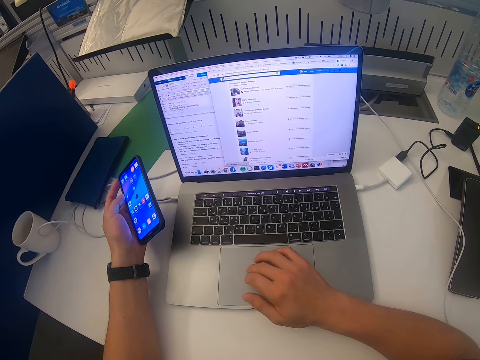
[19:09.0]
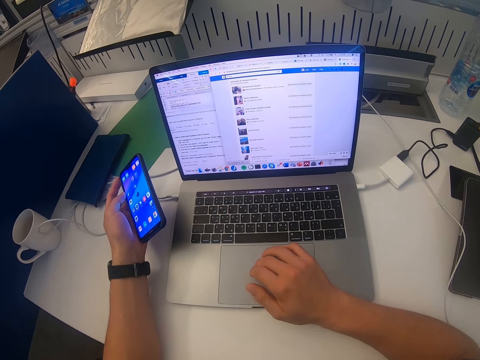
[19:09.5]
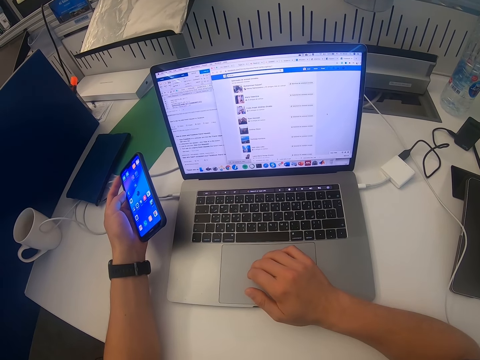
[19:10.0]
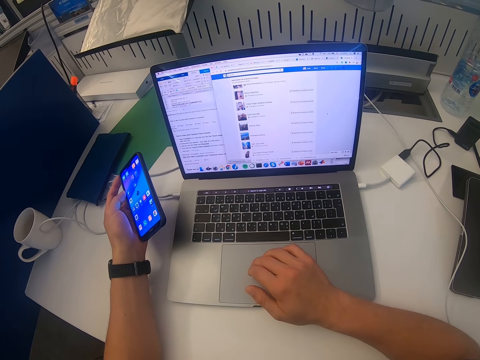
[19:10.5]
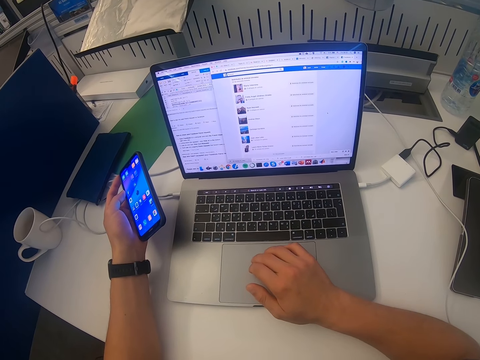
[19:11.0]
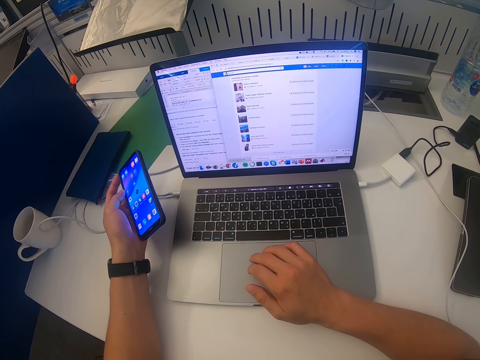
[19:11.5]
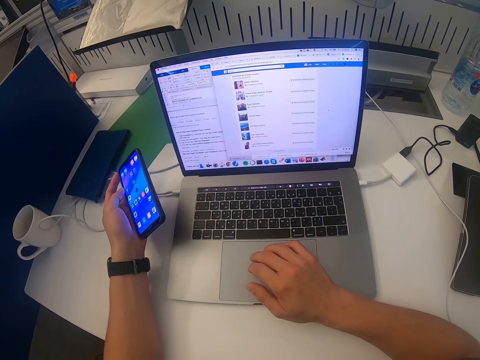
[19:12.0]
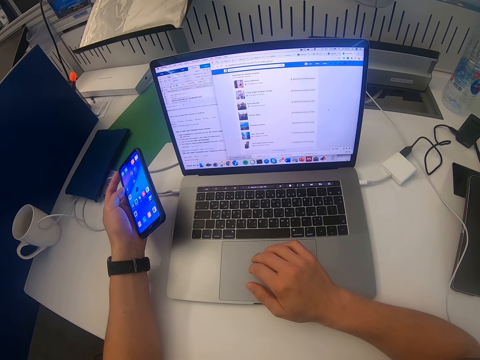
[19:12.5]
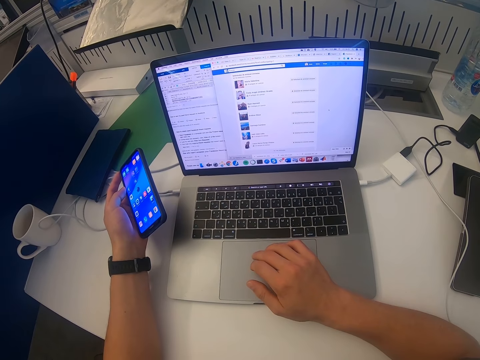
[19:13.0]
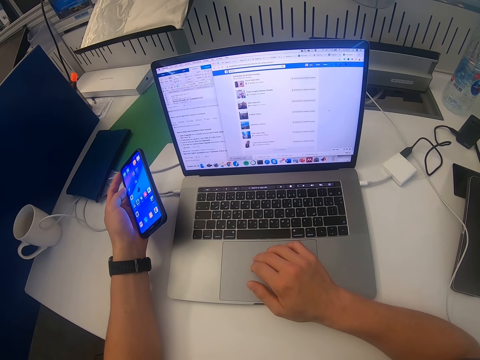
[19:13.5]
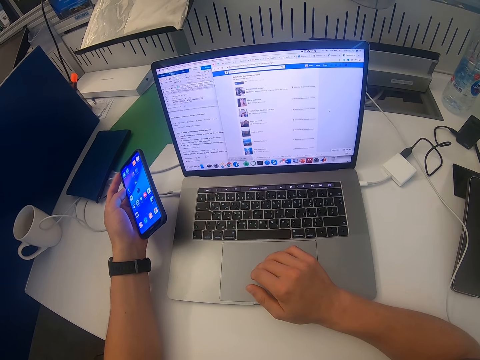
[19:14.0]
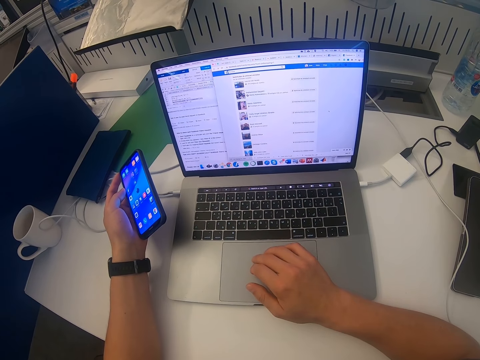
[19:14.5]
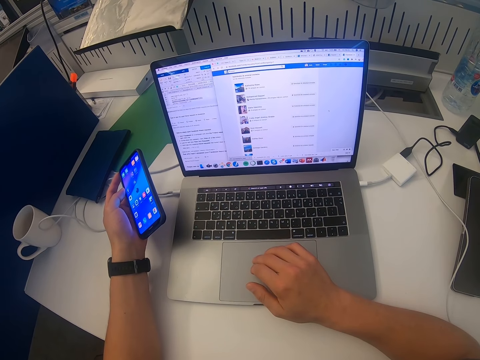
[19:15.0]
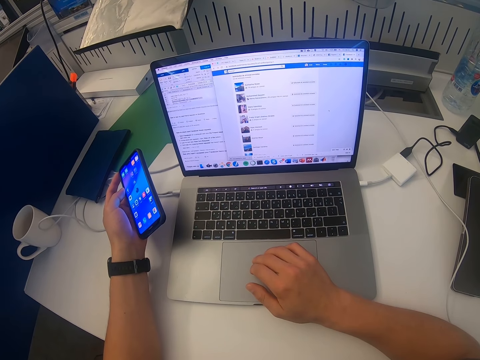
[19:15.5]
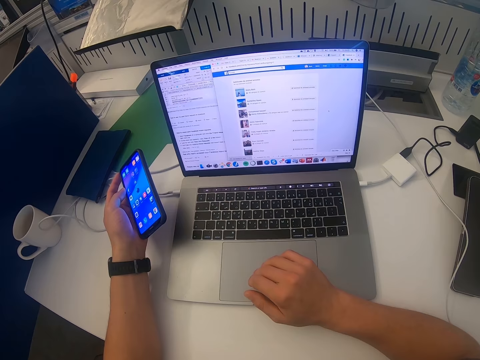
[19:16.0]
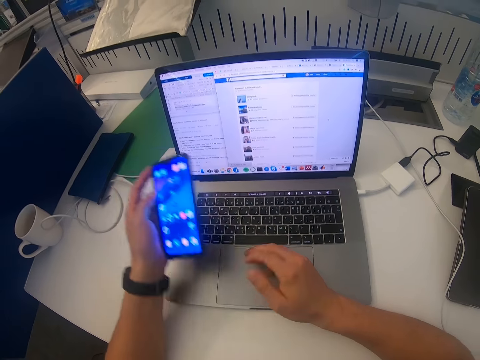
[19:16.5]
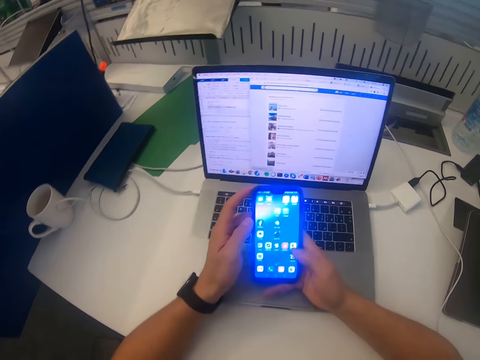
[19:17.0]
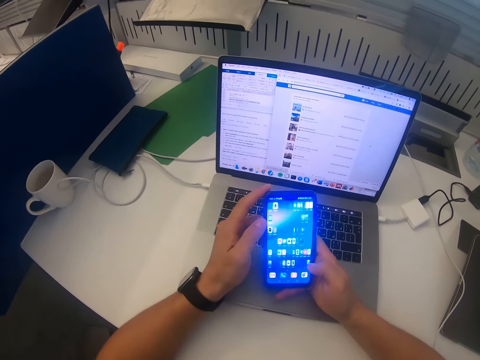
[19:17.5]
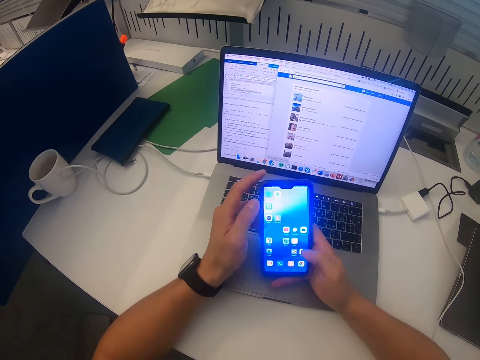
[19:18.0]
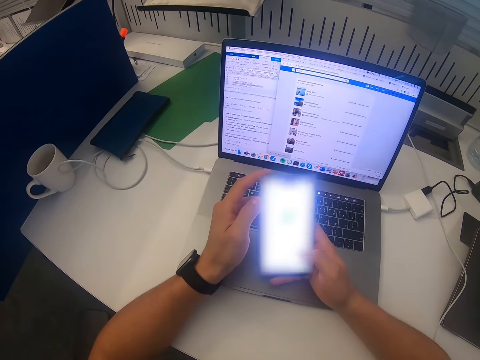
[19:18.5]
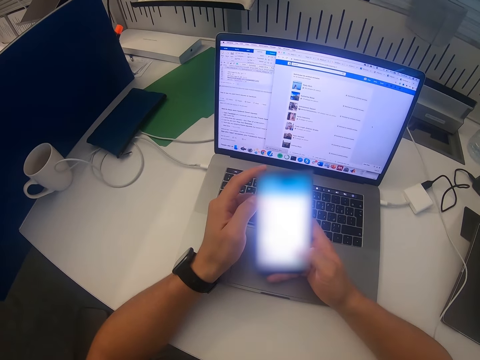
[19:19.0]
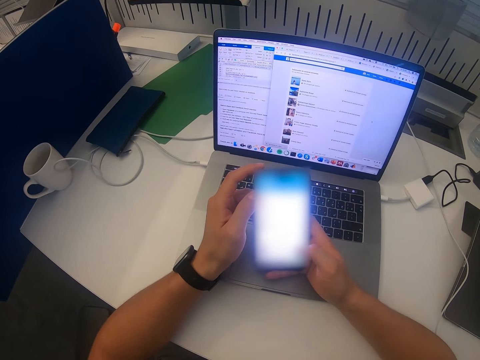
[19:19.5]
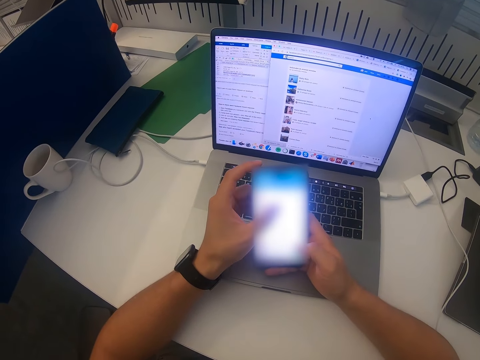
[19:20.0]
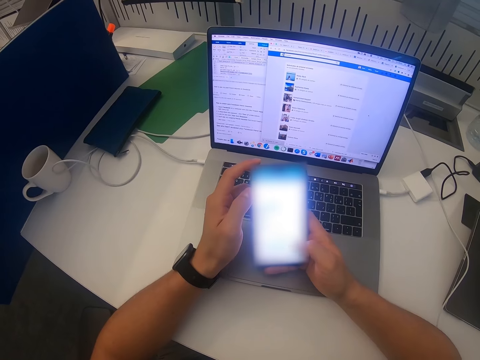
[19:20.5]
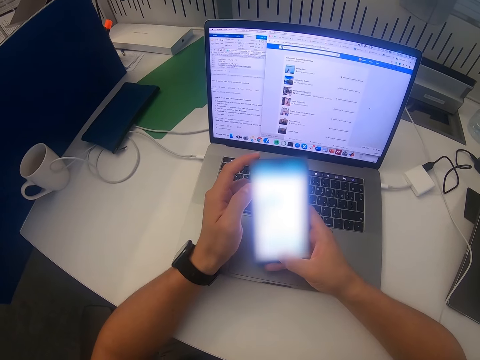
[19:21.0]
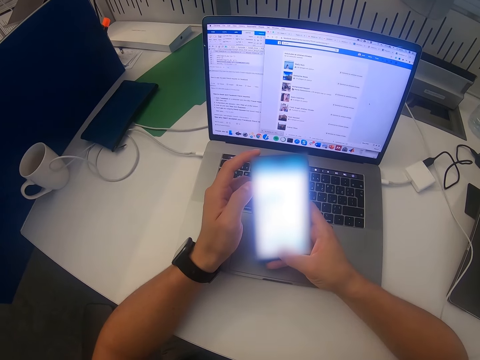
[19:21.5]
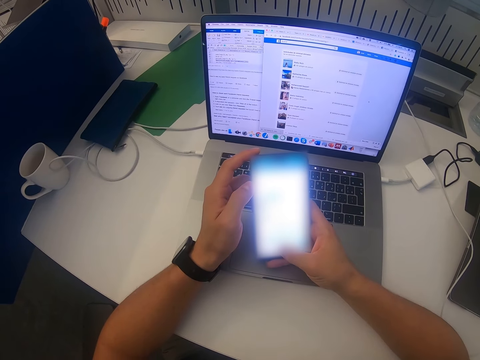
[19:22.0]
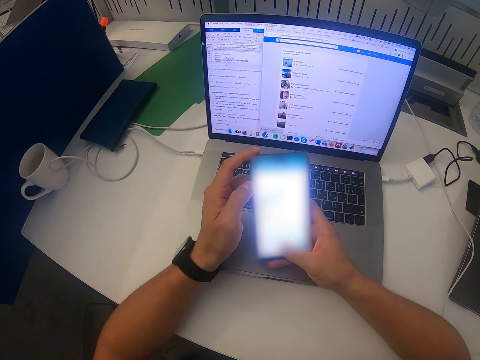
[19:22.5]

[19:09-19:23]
The camera wearer scrolls the phone. They operate the phone.

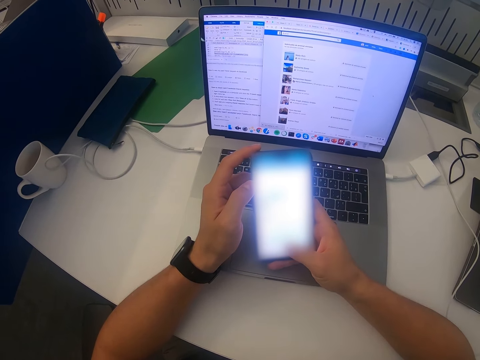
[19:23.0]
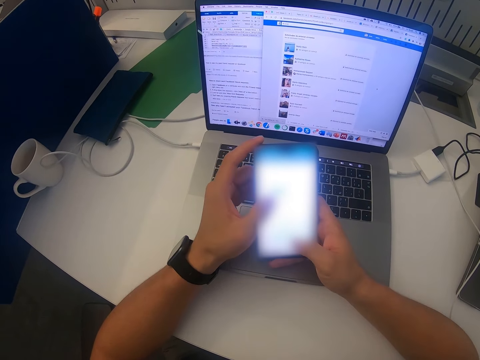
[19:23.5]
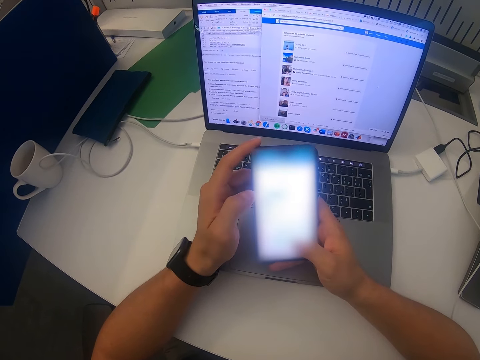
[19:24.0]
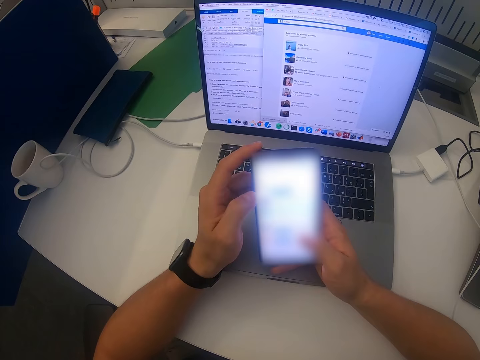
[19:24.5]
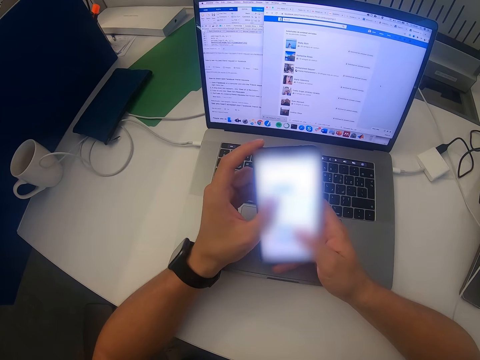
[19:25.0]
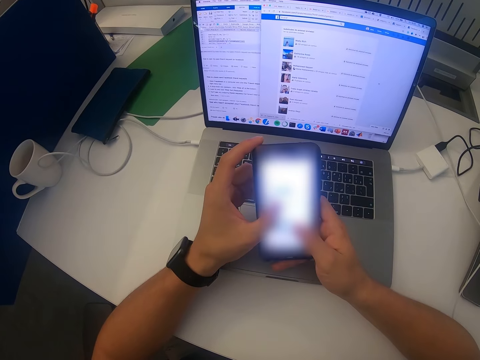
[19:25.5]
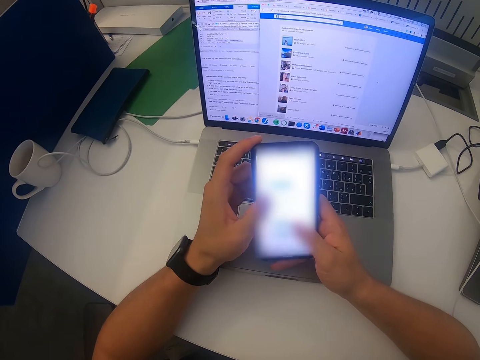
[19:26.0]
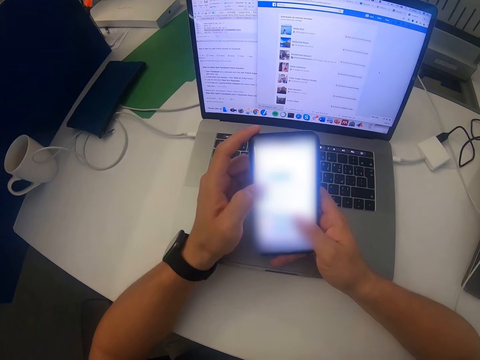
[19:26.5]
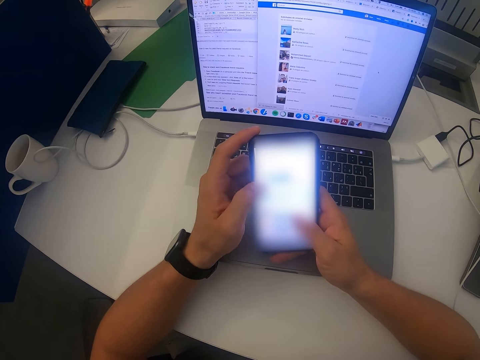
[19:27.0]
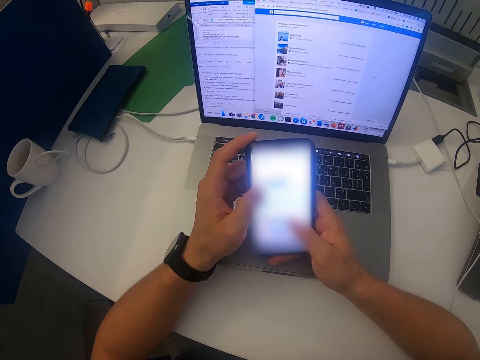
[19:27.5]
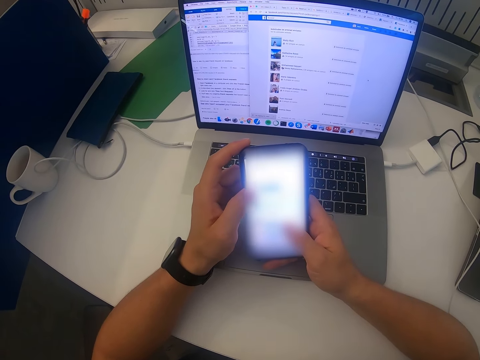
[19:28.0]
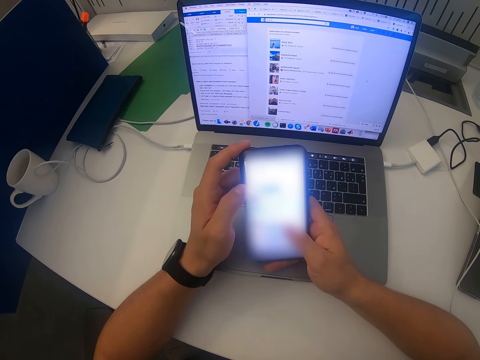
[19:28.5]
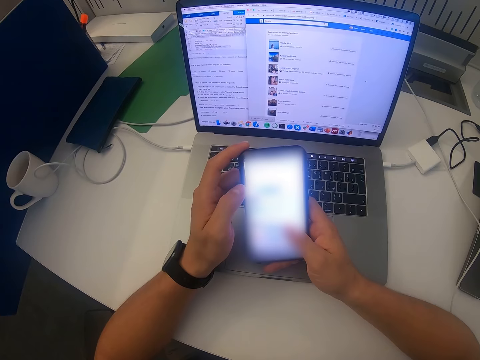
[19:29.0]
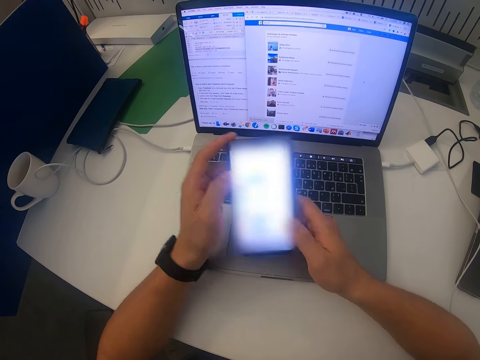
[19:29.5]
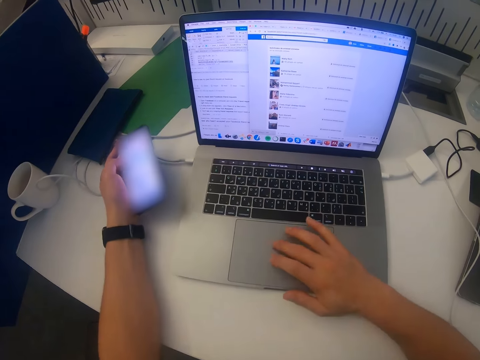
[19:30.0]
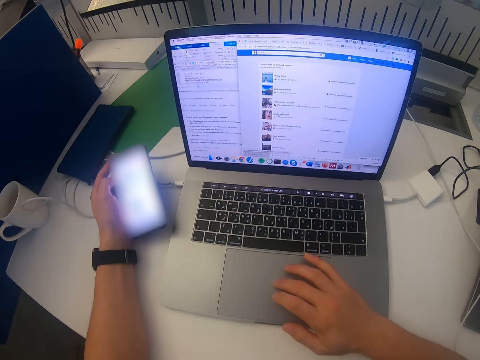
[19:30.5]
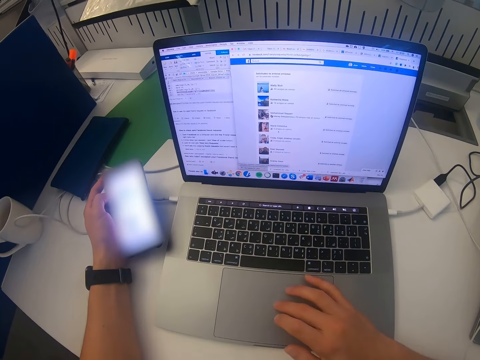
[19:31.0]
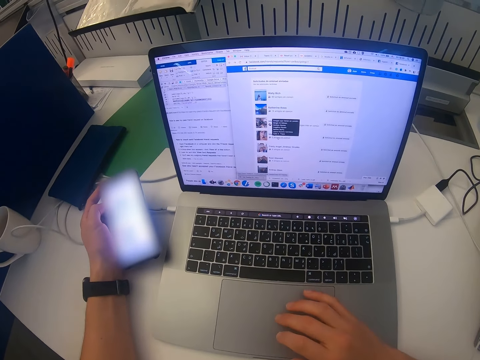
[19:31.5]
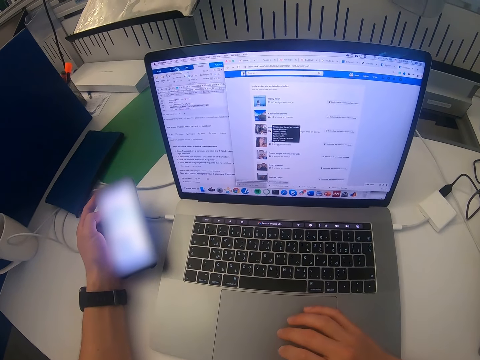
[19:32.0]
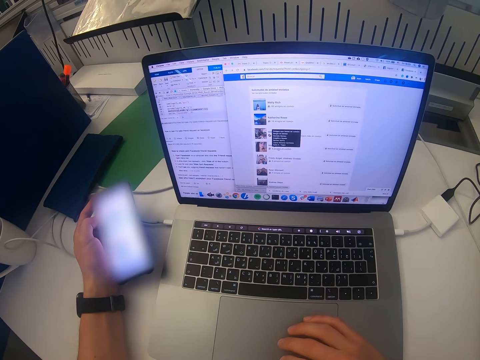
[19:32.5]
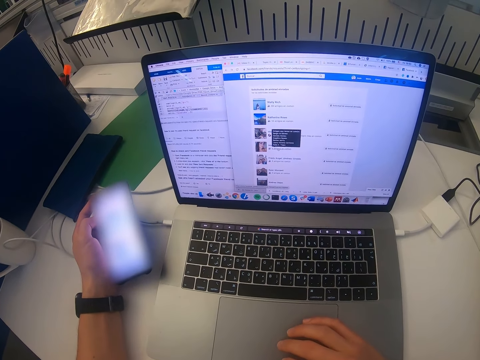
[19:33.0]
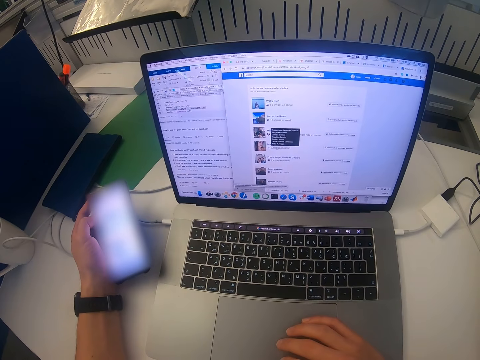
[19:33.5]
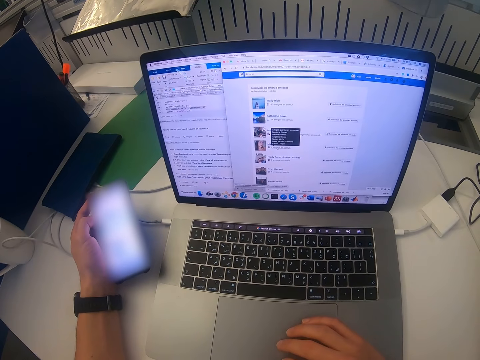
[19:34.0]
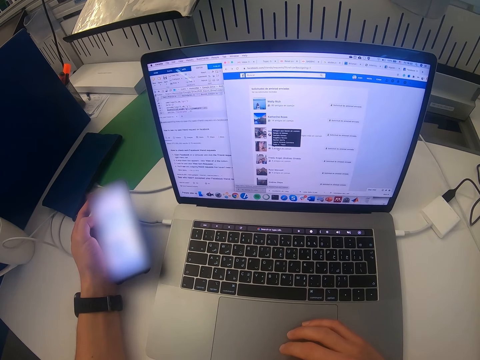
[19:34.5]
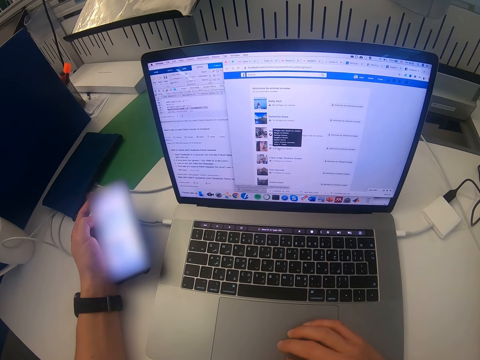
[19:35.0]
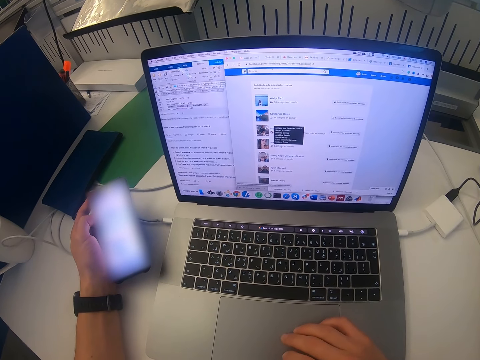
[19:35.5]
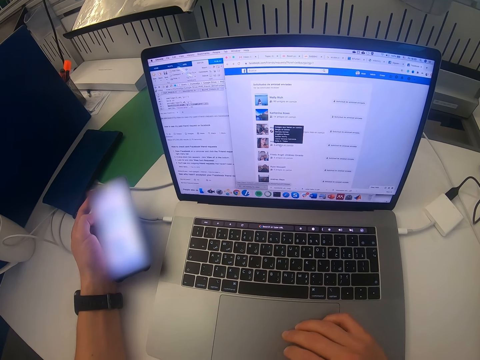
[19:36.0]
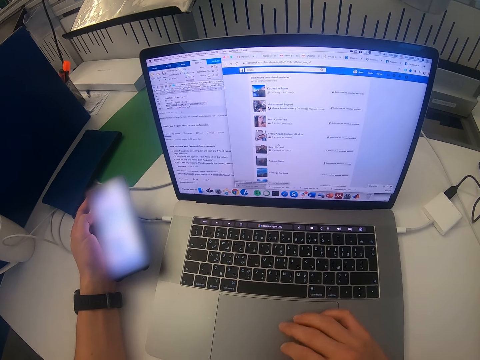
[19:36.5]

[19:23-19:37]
The camera wearer operates the laptop. They touch the phone. They scroll the laptop.
